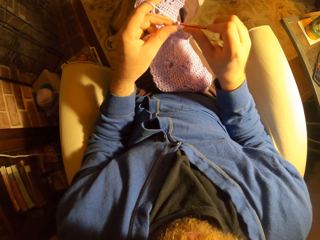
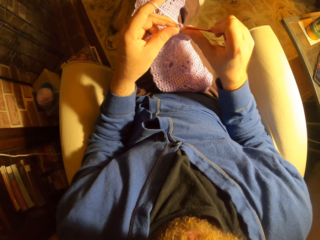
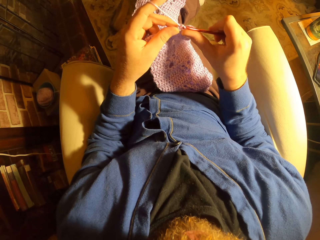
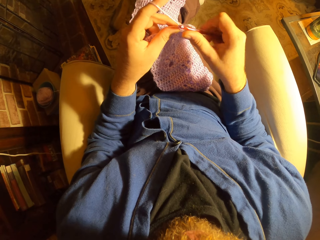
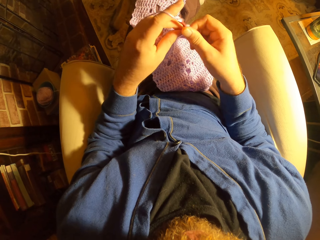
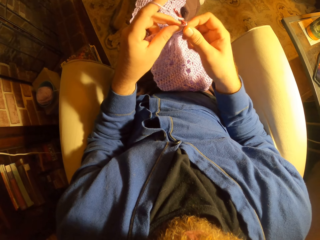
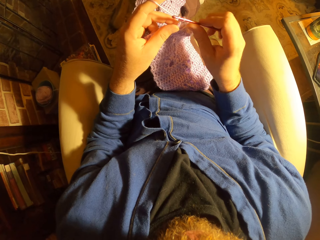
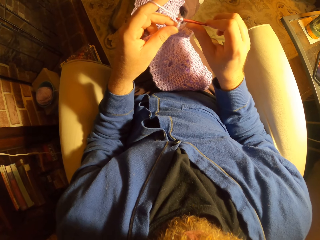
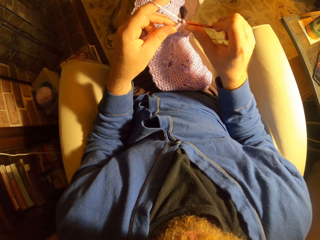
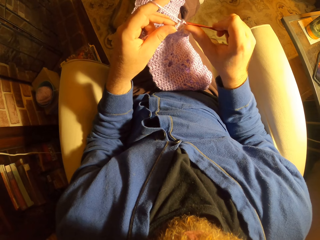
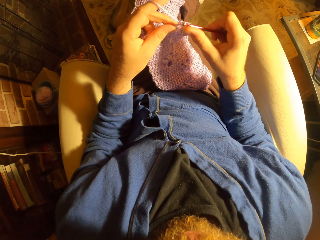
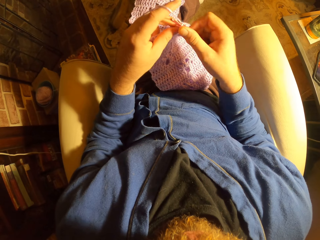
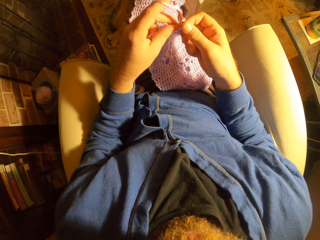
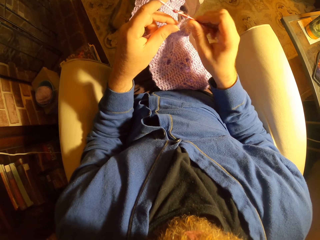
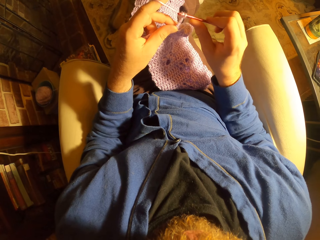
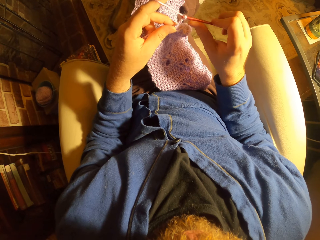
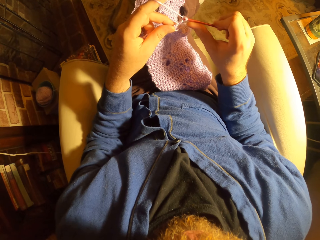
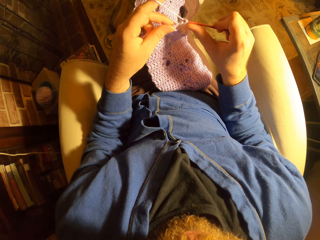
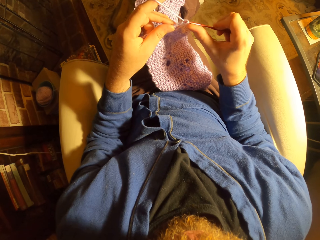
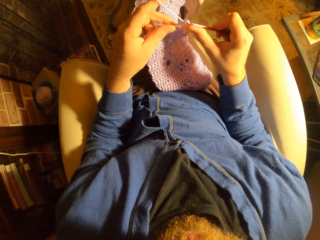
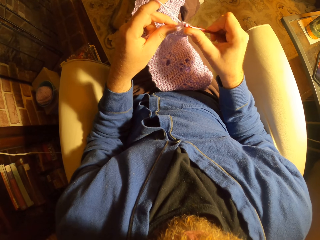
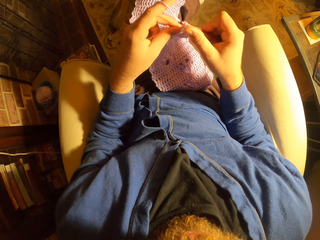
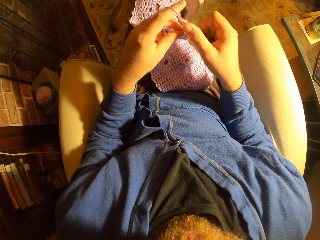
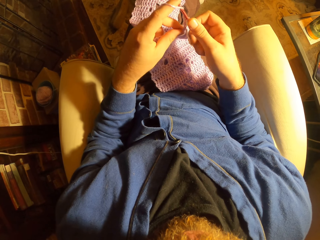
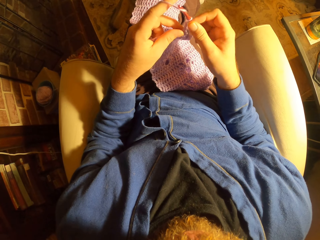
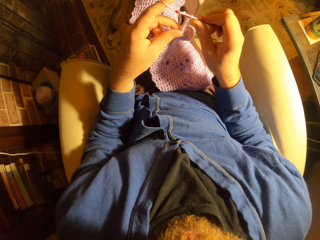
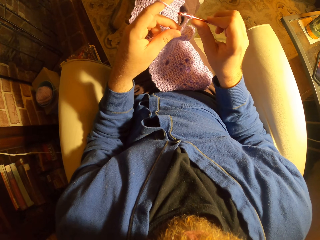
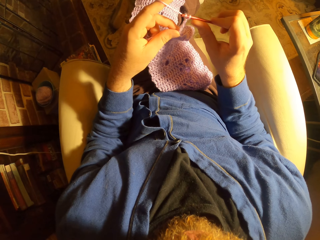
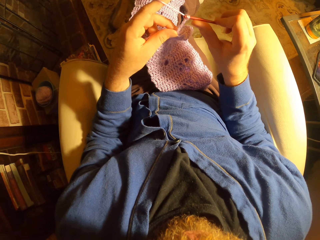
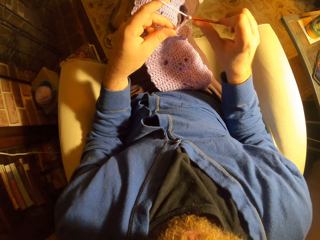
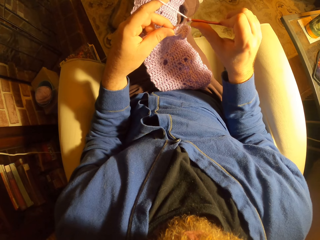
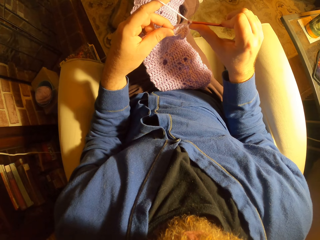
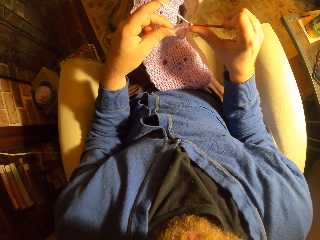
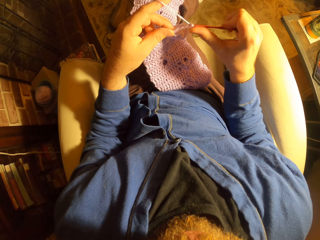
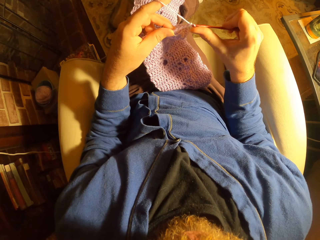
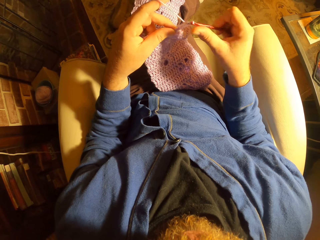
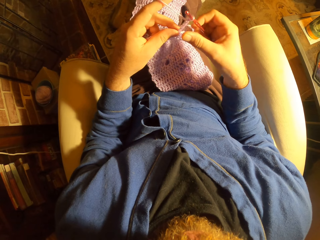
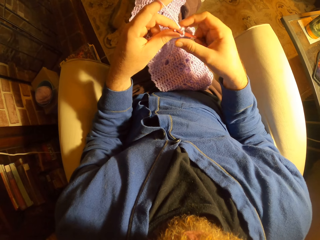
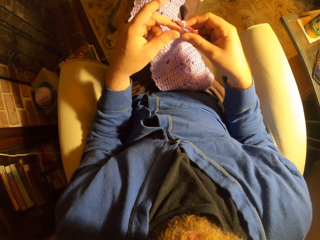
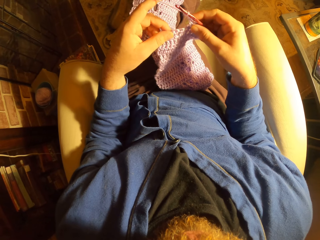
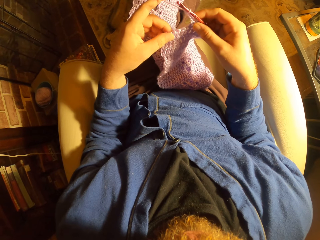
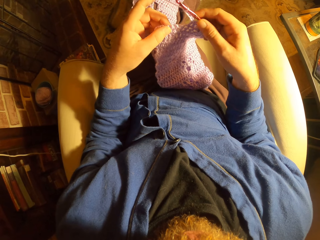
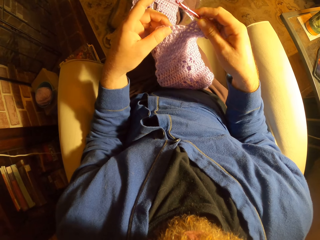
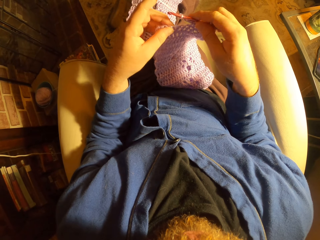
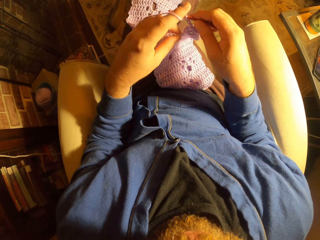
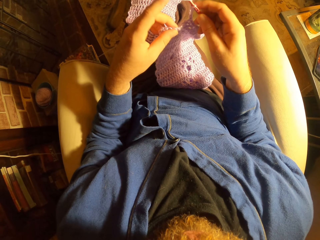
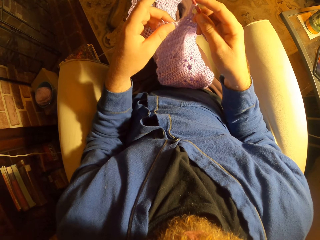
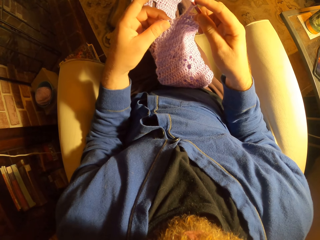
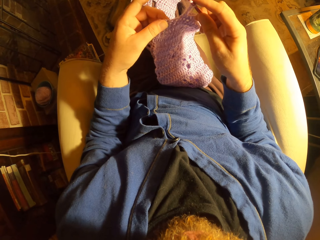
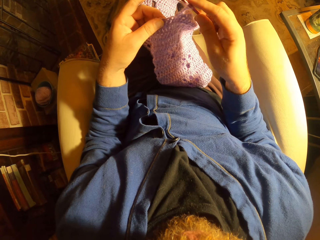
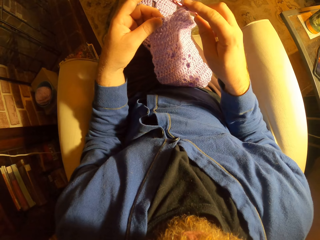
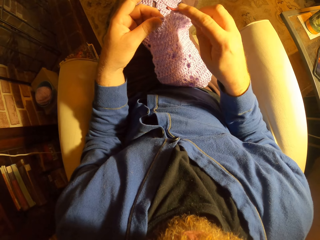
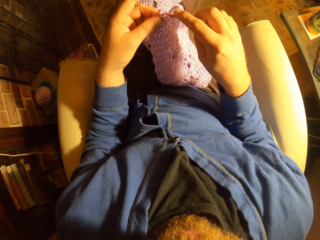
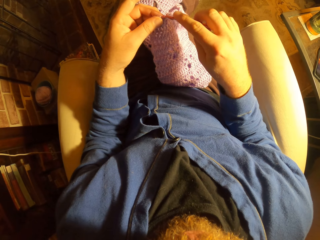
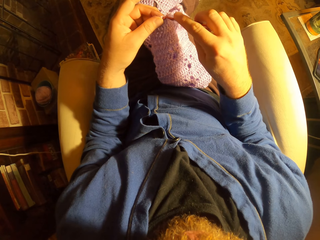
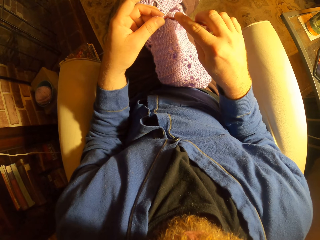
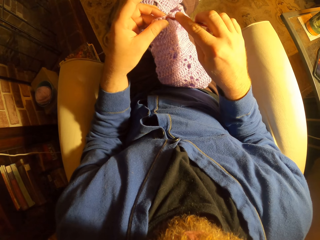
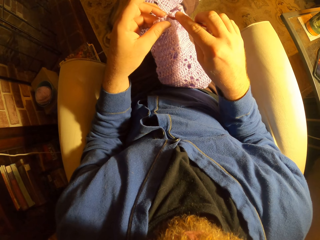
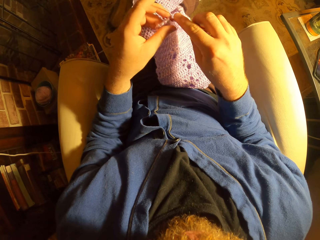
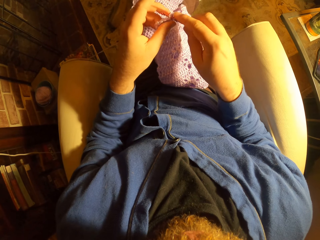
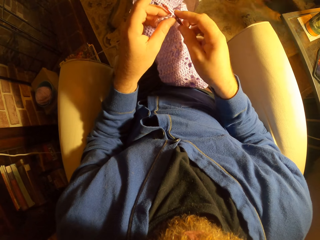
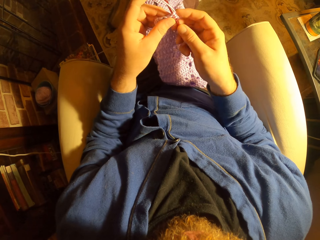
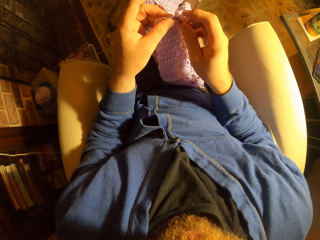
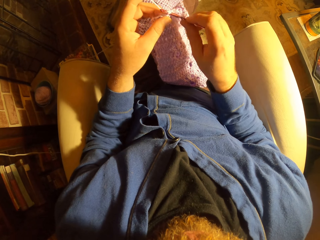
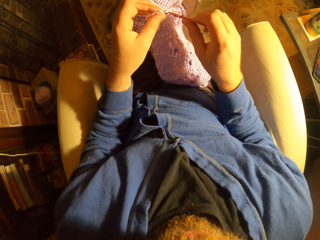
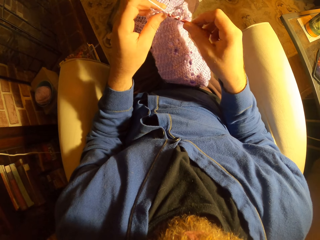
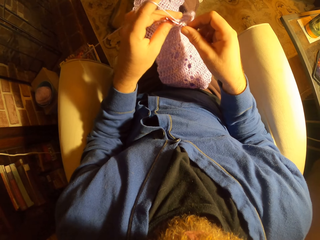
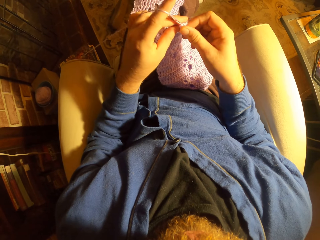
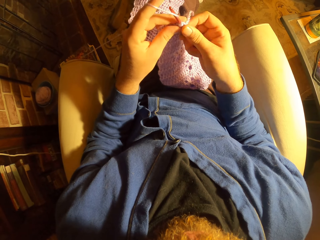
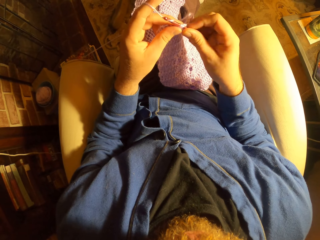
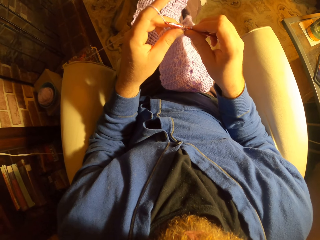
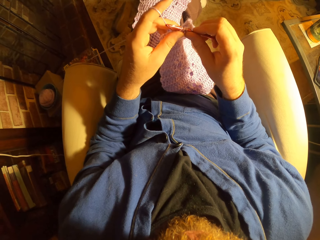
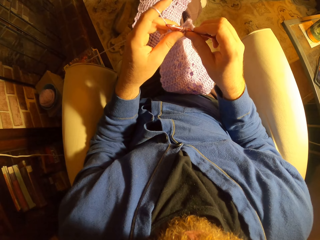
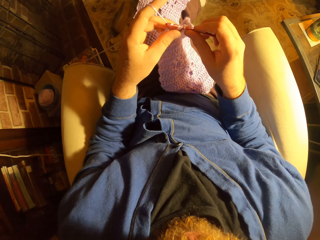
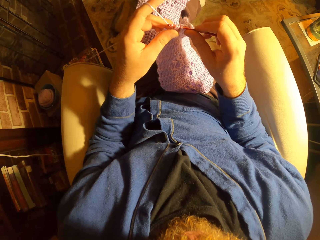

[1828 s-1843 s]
The camera wearer touches a fabric. They weave the fabric.

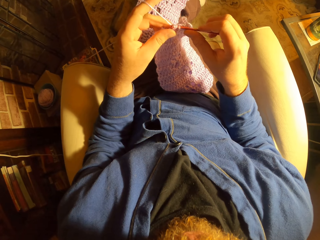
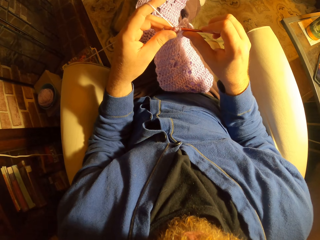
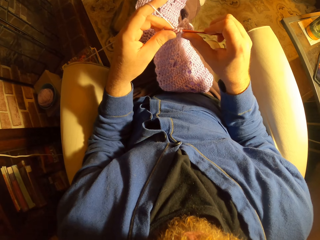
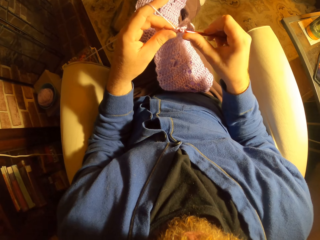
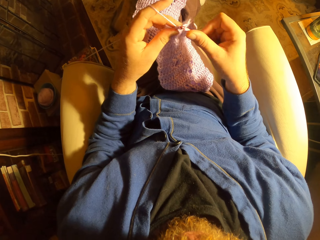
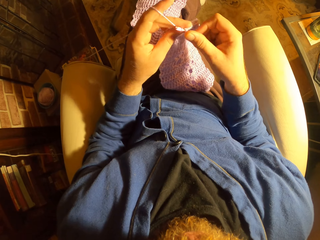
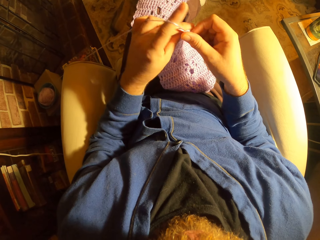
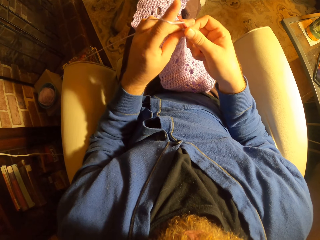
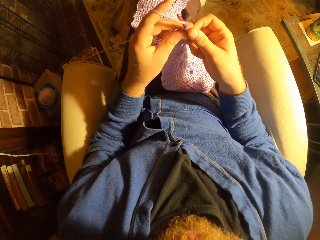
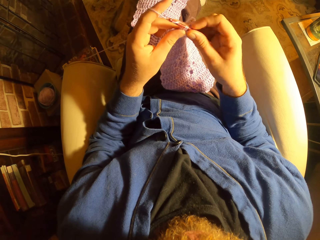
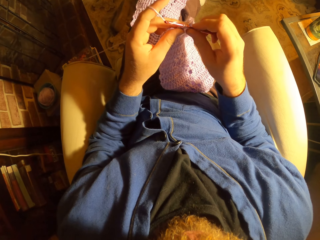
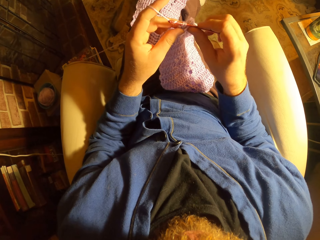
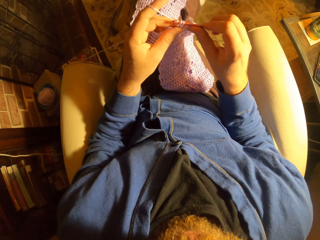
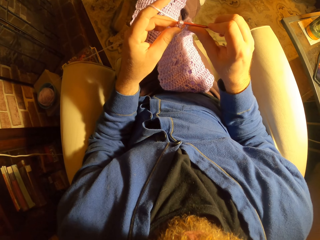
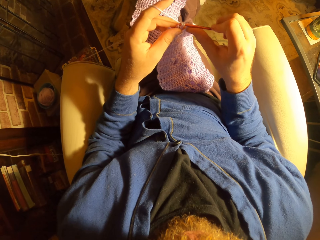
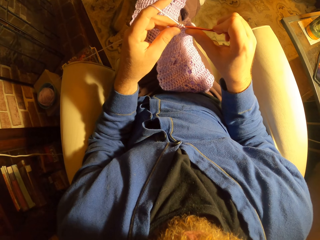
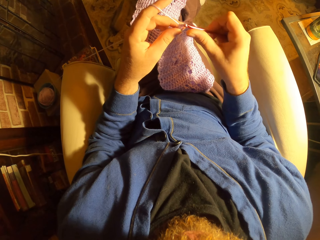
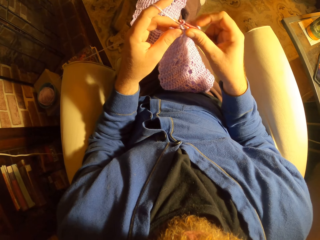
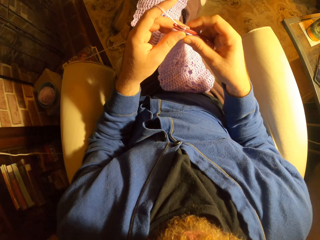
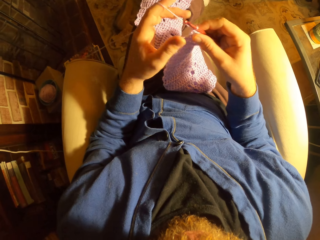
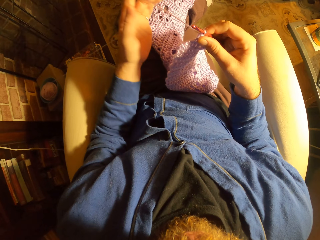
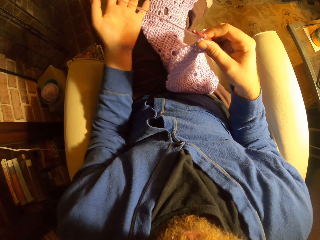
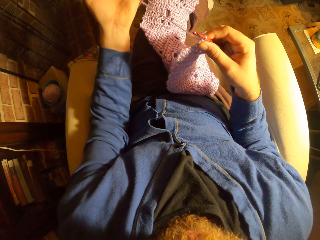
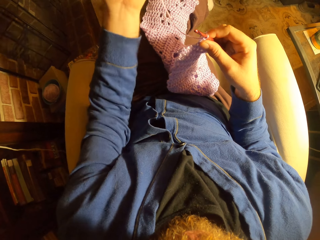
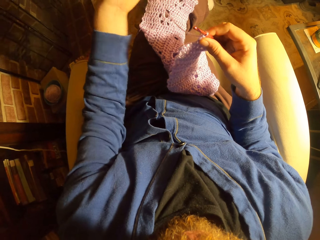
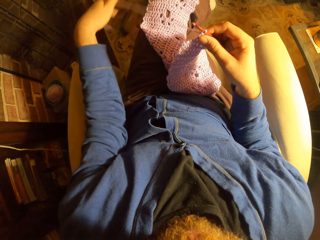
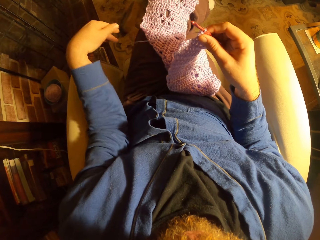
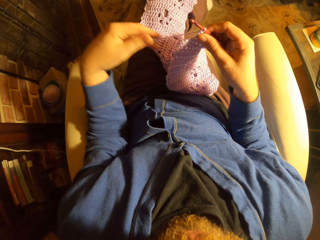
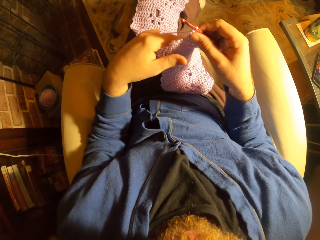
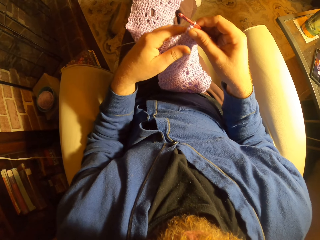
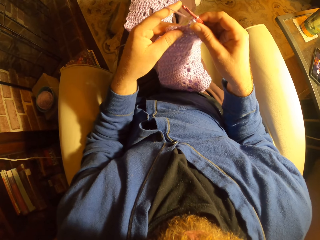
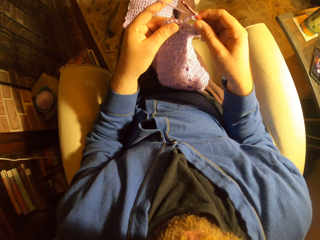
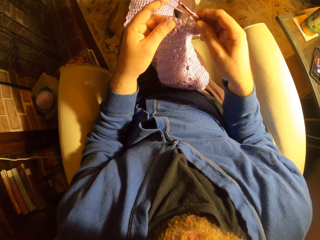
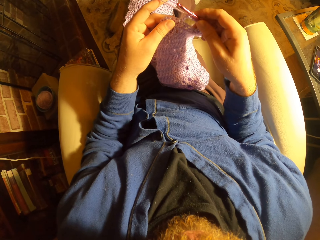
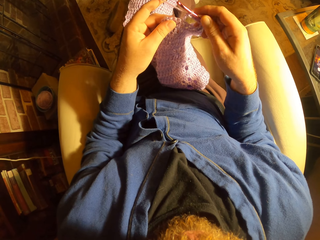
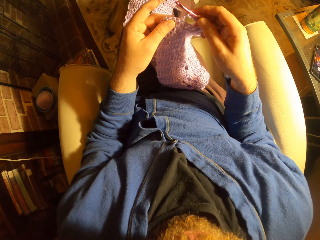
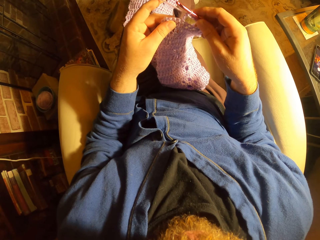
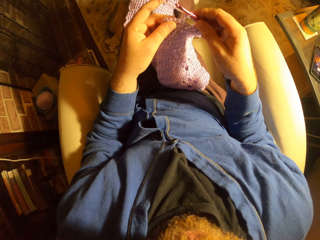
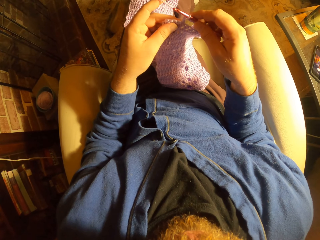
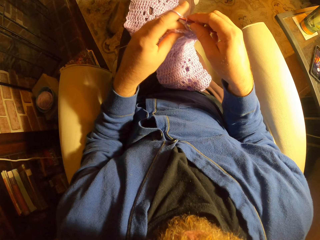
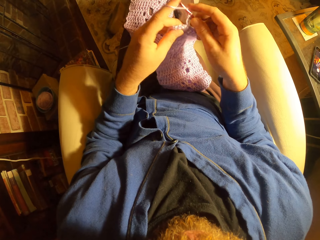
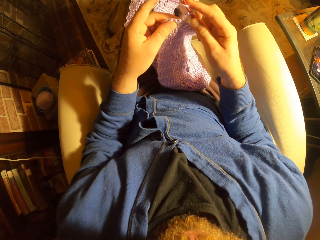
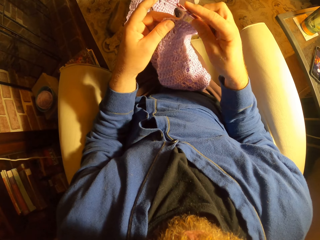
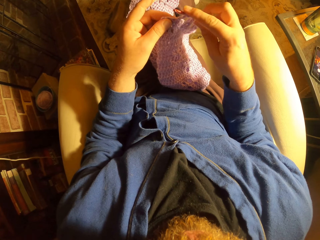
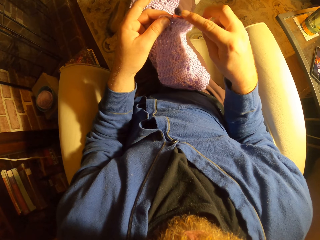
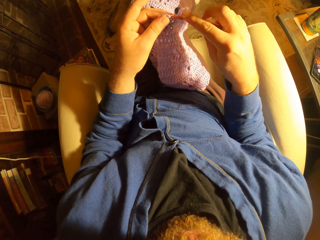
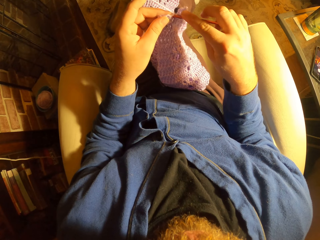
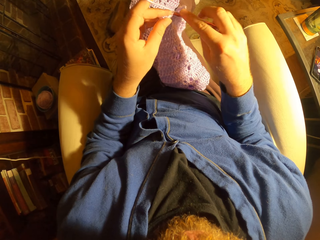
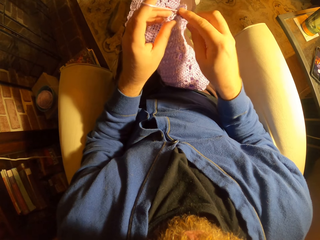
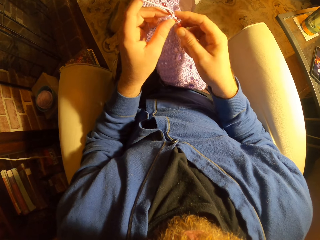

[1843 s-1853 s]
The camera wearer pulls the crochet cord with her left hand. She holds a fabric. She weaves the fabric. She crochets with a long crochet needle.
